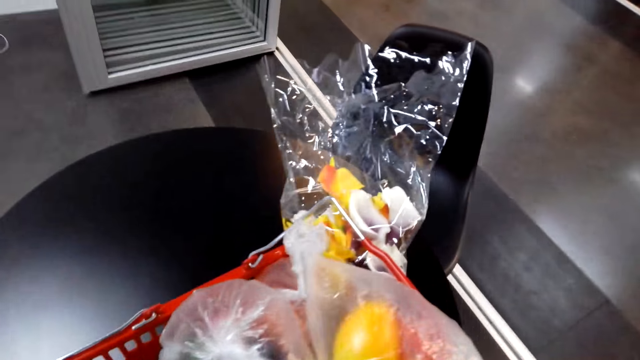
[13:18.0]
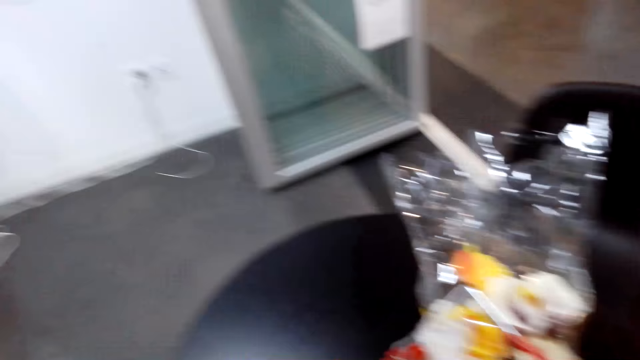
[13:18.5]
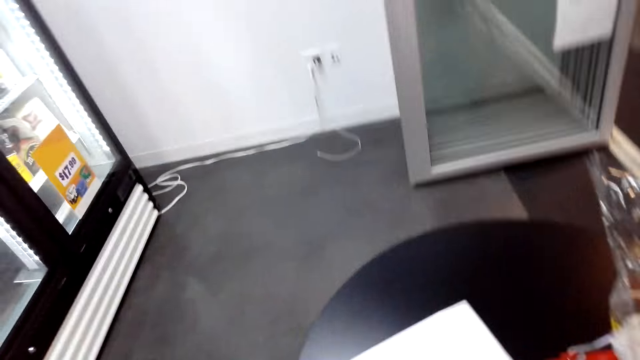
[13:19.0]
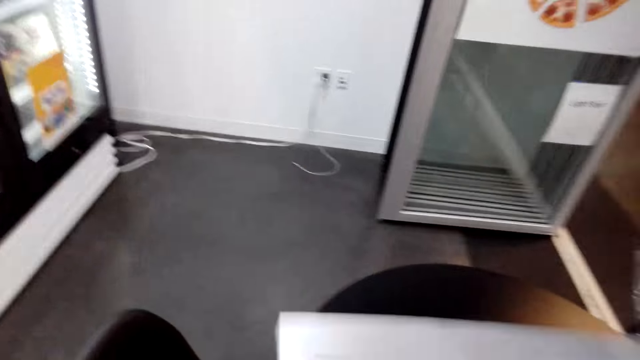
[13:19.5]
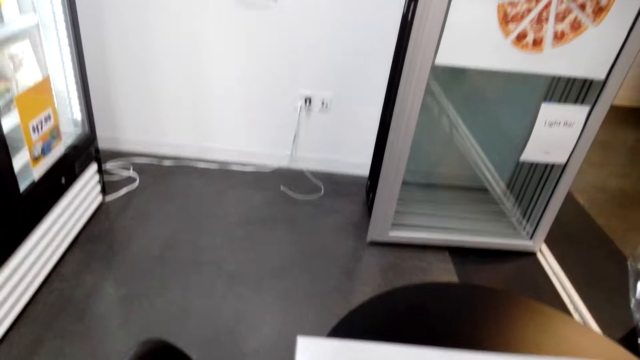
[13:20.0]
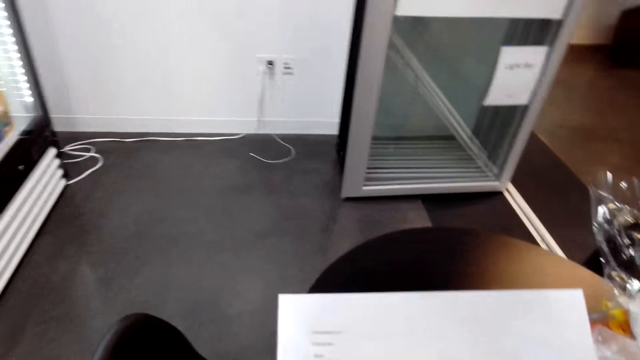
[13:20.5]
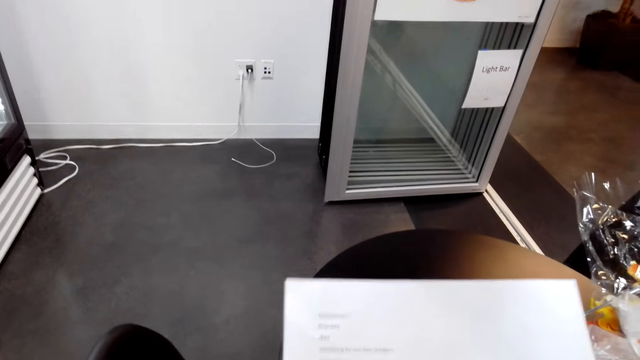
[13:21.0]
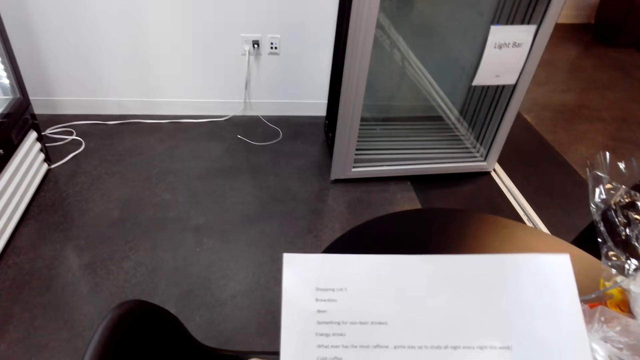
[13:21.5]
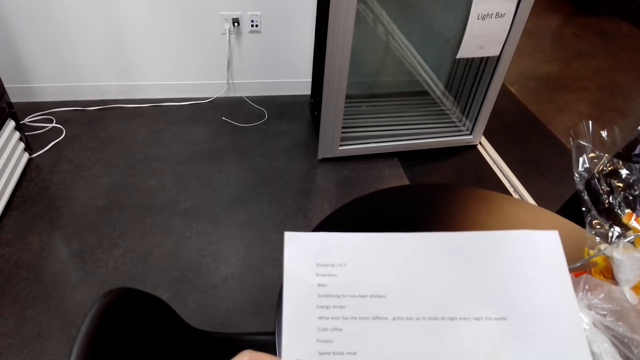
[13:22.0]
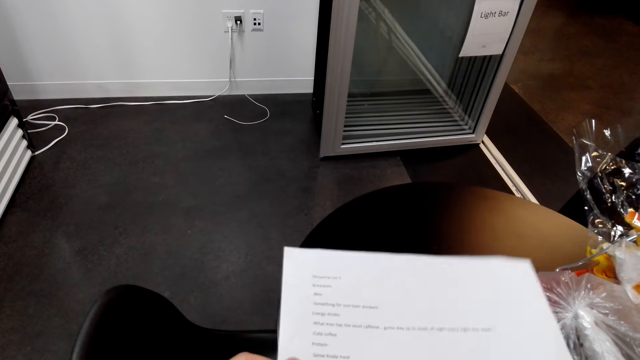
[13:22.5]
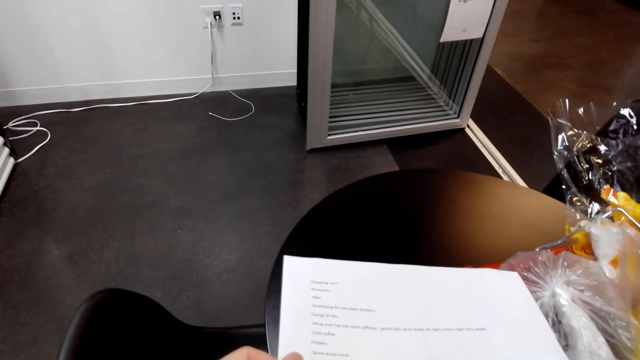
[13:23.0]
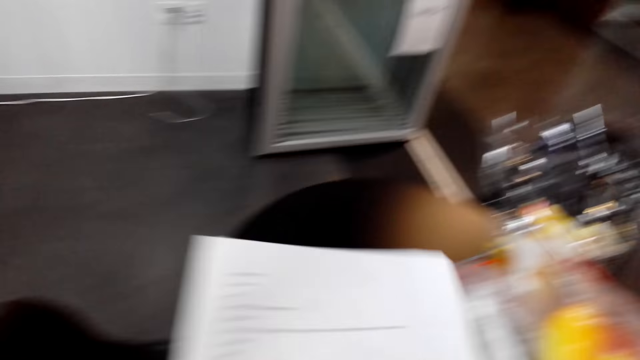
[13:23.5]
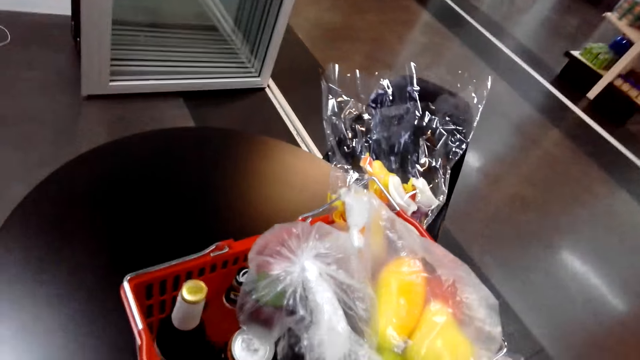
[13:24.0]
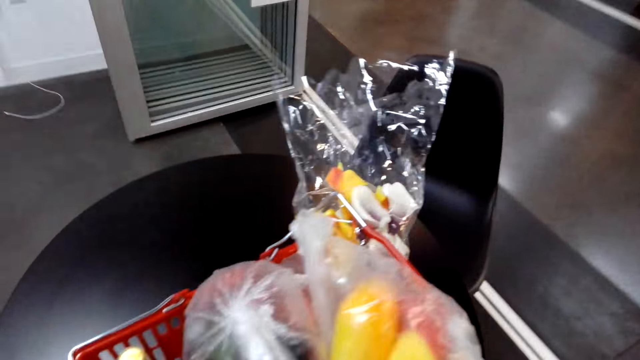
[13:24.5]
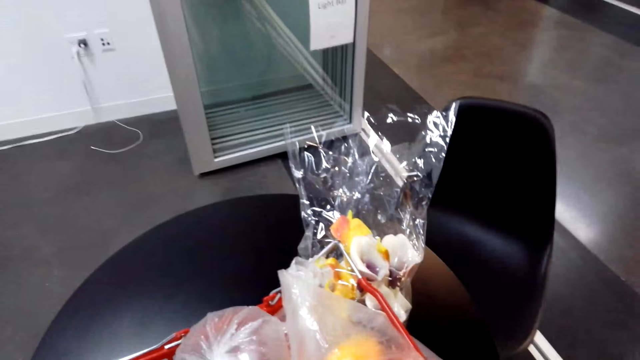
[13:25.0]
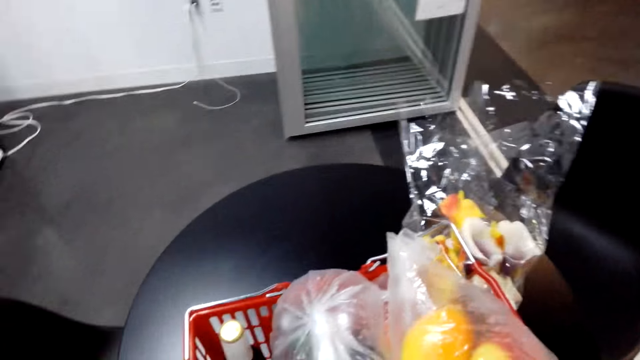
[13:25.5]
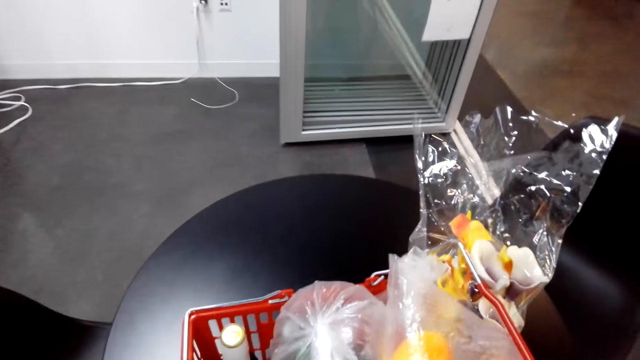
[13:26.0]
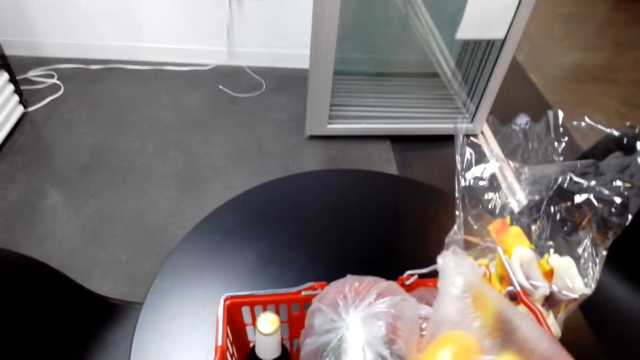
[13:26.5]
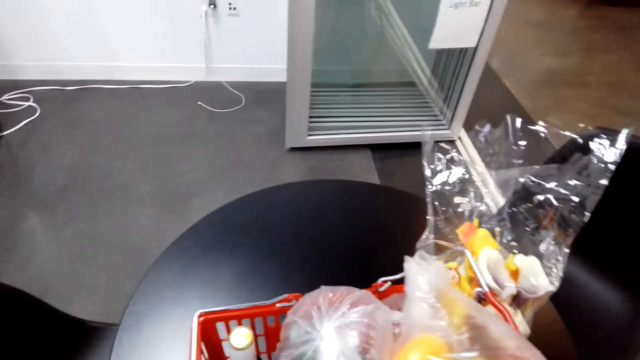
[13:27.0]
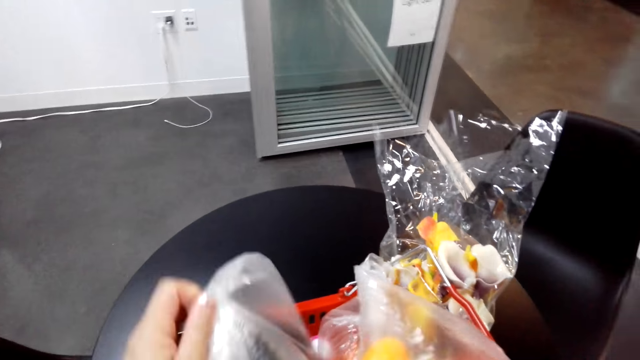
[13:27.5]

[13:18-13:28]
The camera wearer looks at the shopping list.

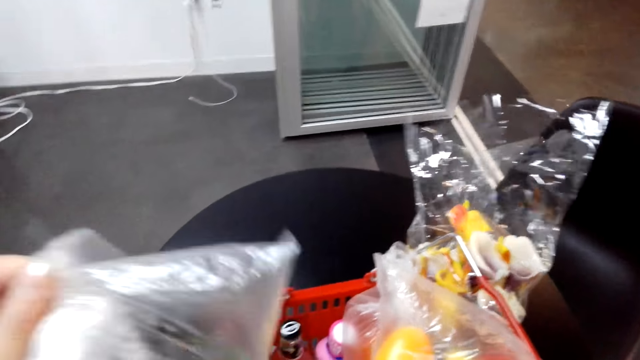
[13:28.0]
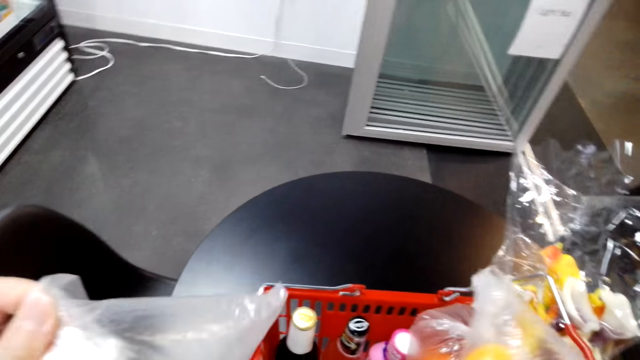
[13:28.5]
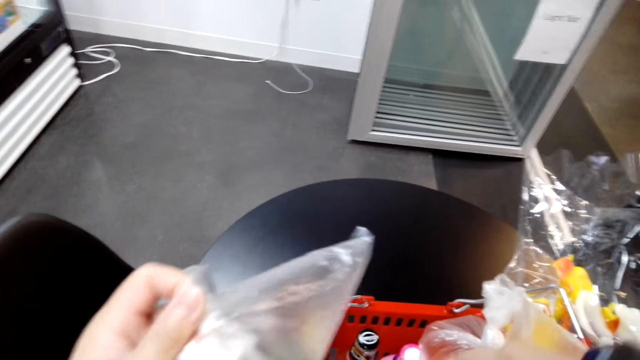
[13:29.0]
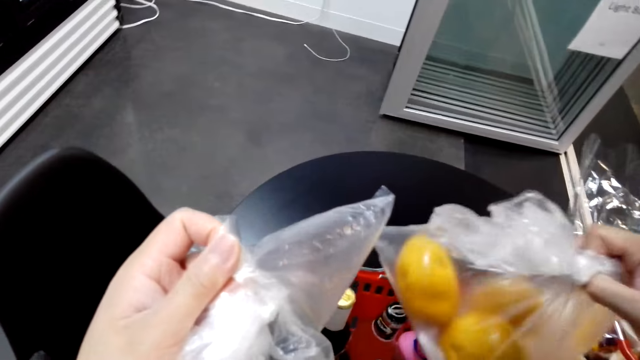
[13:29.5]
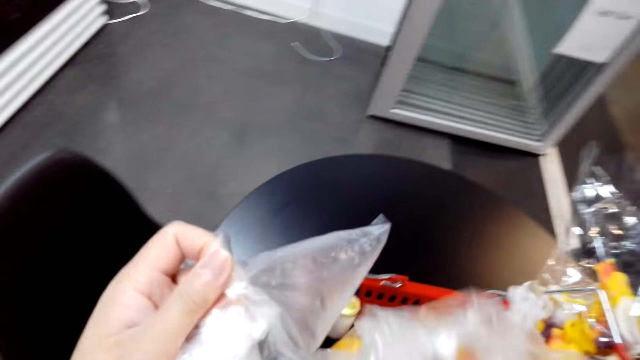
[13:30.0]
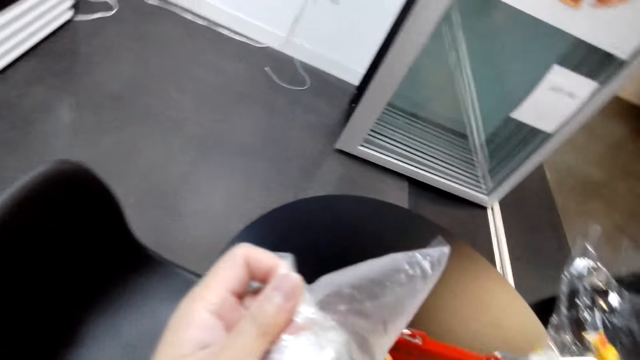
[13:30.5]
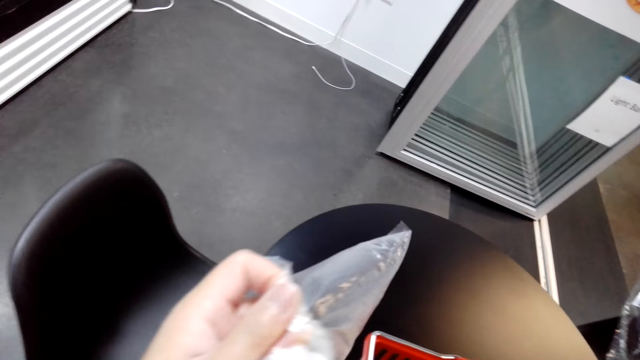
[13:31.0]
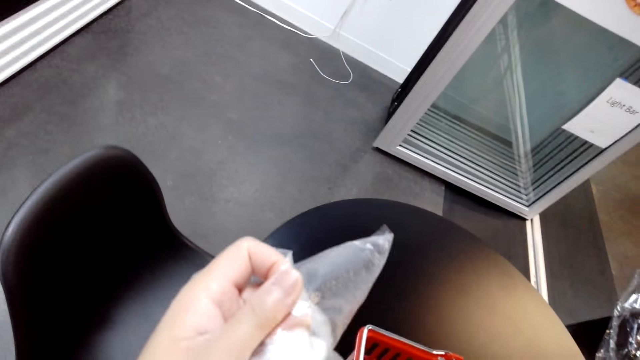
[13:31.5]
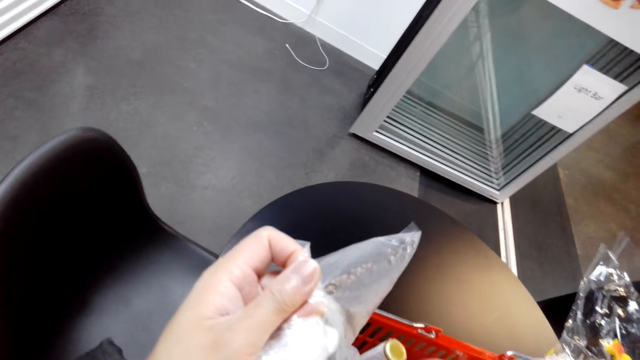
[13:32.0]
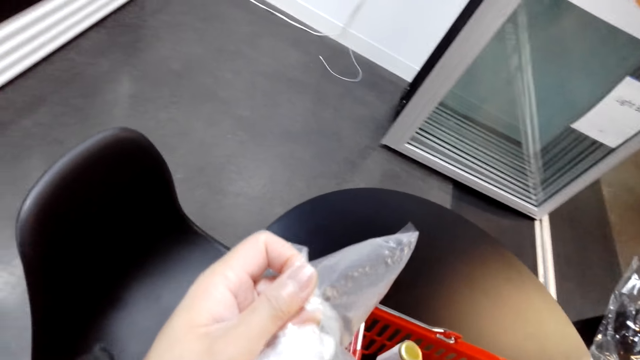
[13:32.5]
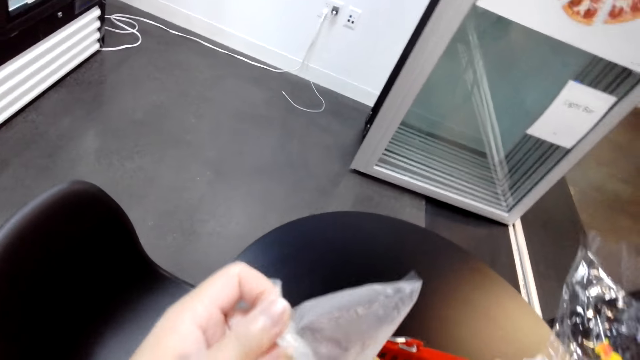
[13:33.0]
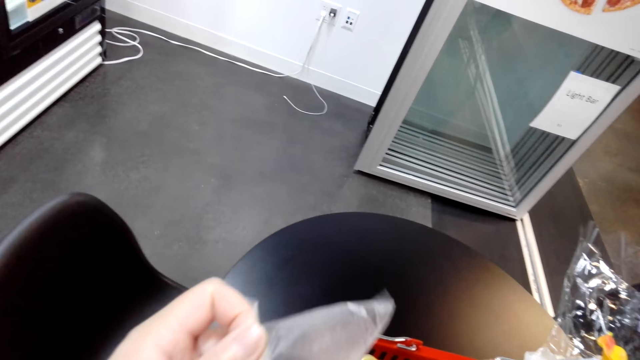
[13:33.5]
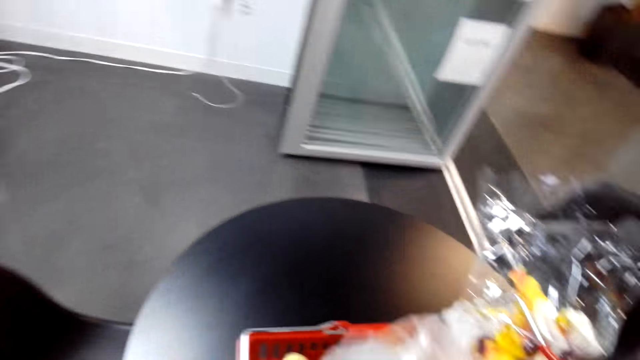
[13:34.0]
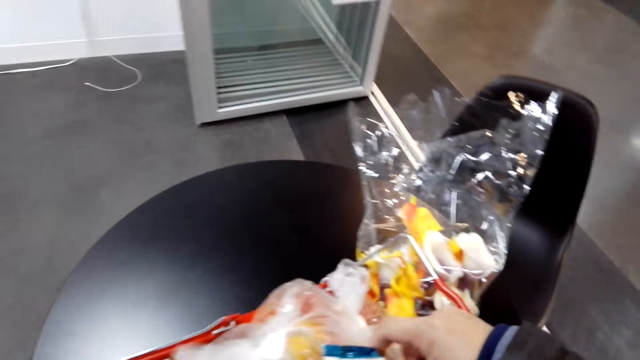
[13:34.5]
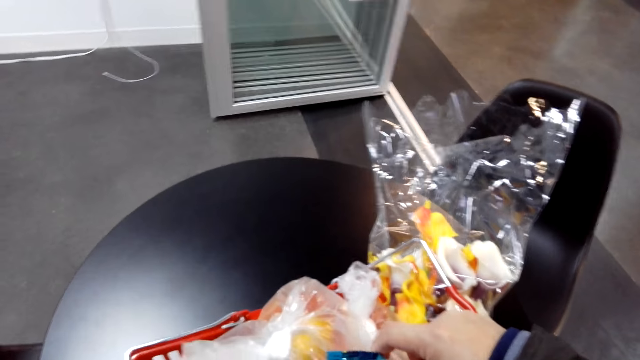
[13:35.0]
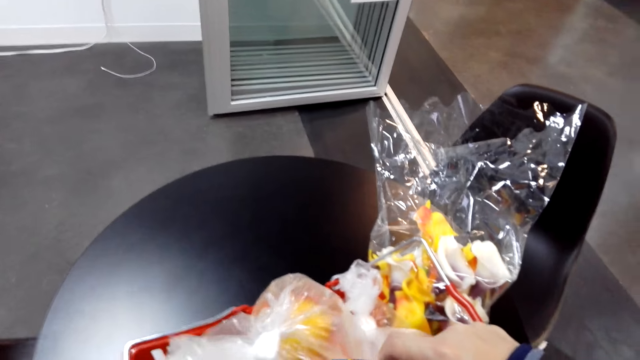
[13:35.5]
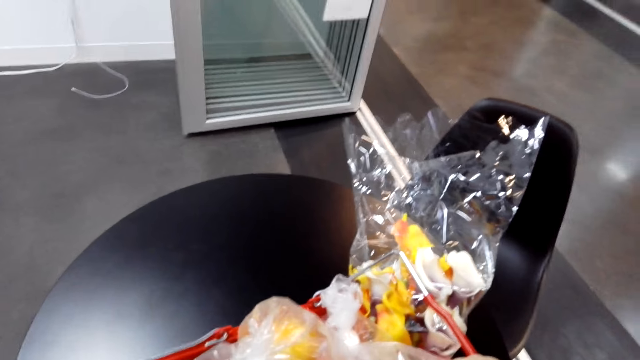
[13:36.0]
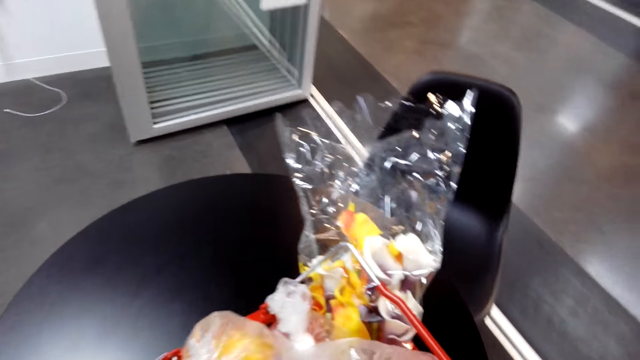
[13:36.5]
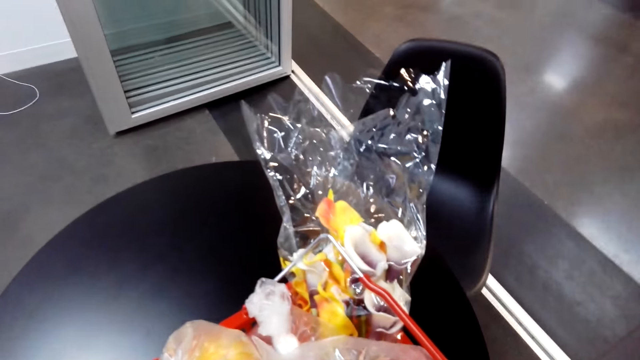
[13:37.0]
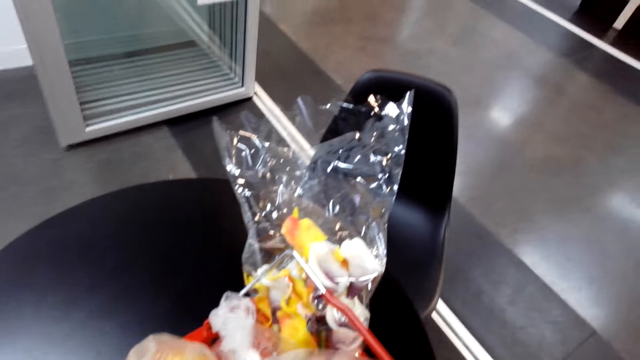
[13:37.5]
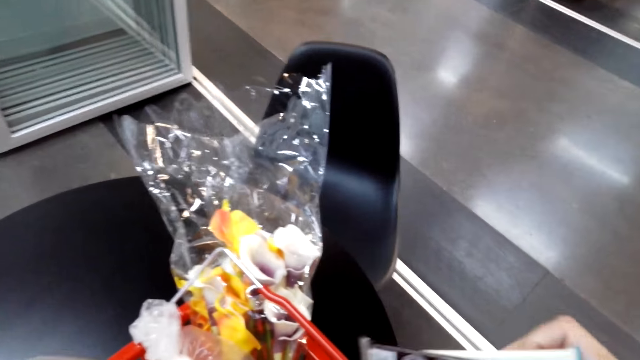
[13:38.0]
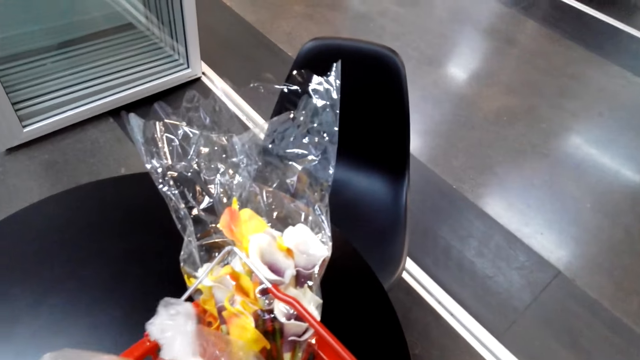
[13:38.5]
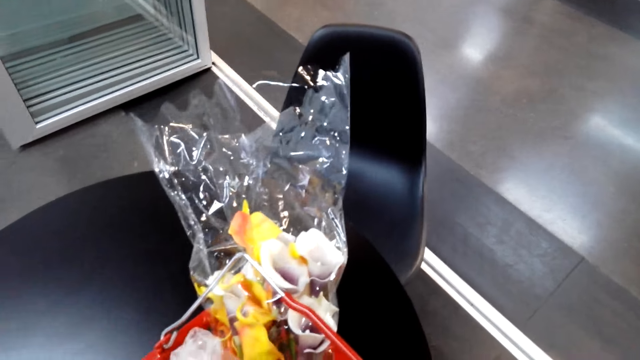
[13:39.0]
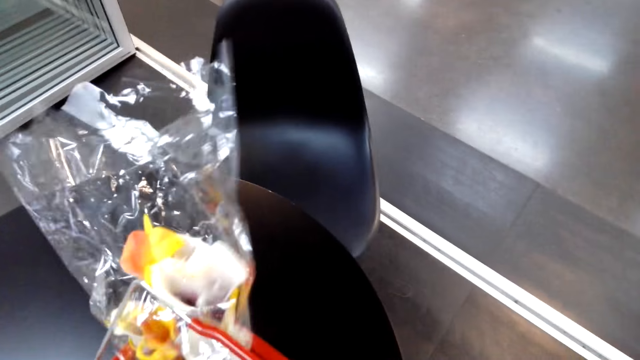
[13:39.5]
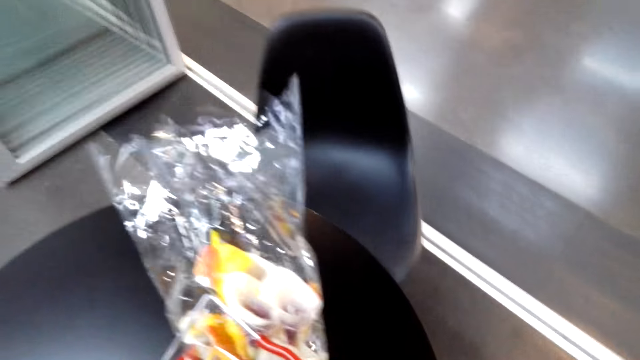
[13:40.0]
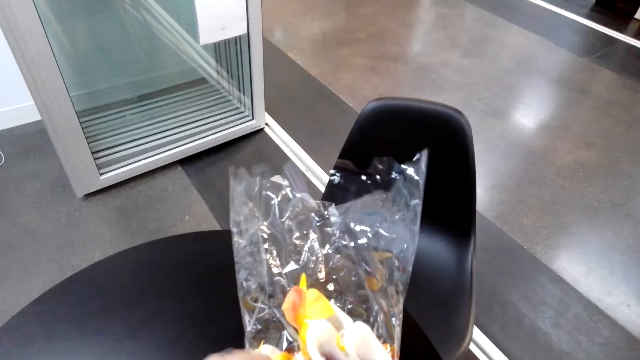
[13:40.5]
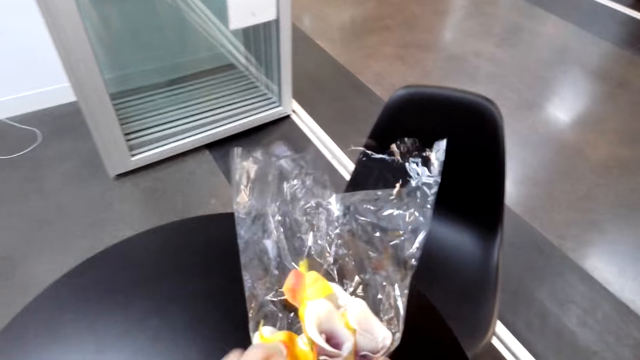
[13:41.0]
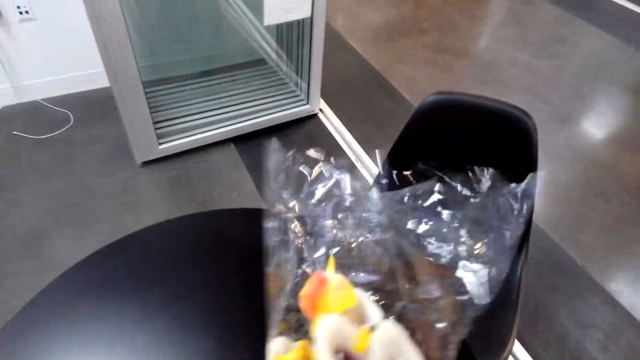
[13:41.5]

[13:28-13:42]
The camera wearer sorts out the shopping.
